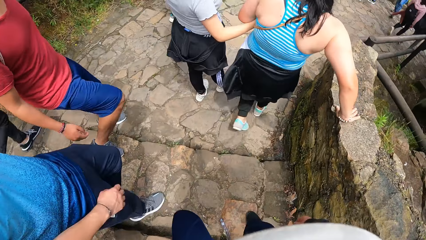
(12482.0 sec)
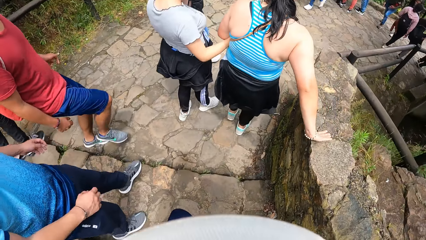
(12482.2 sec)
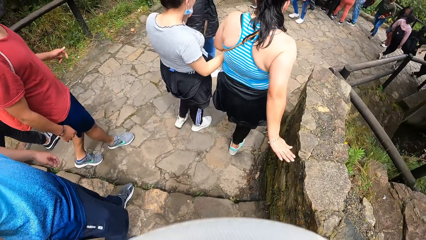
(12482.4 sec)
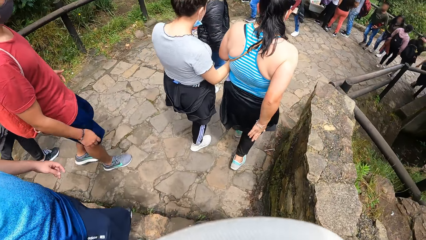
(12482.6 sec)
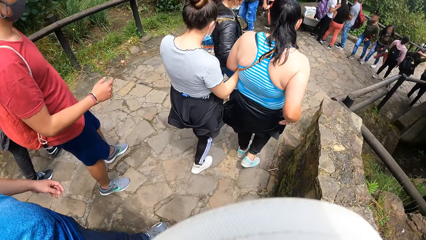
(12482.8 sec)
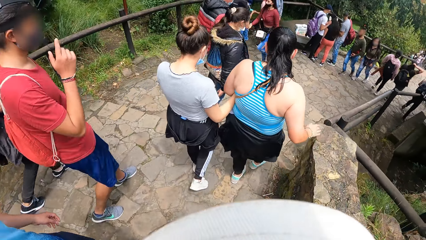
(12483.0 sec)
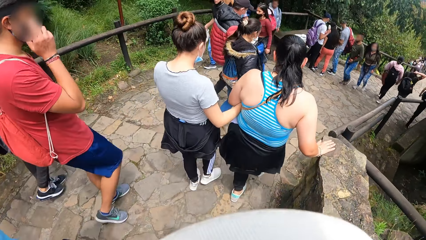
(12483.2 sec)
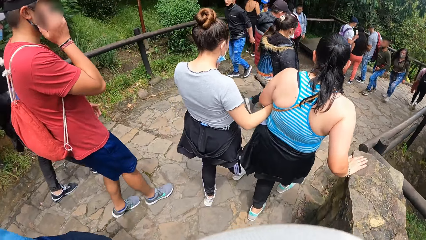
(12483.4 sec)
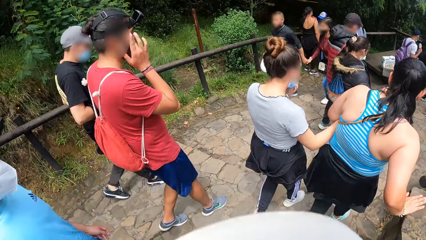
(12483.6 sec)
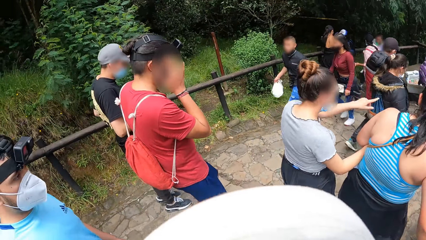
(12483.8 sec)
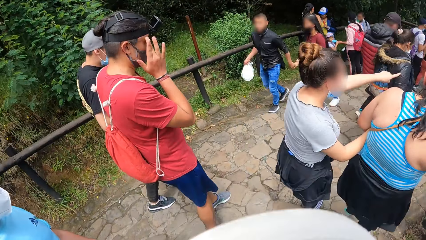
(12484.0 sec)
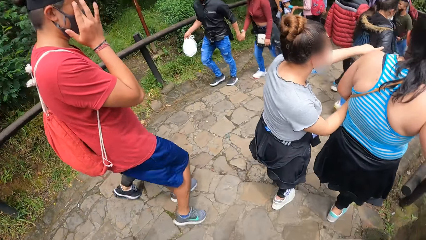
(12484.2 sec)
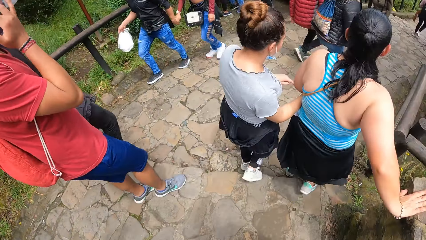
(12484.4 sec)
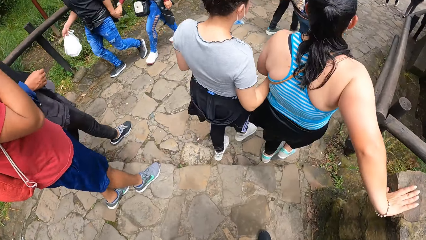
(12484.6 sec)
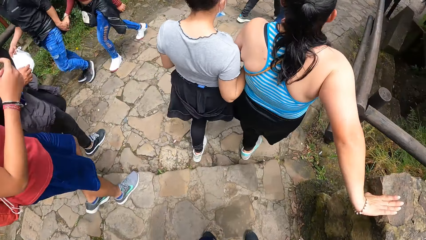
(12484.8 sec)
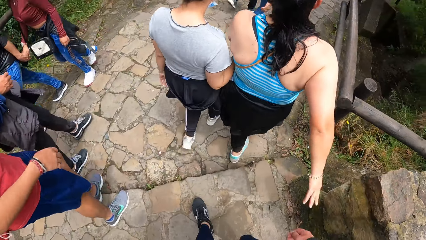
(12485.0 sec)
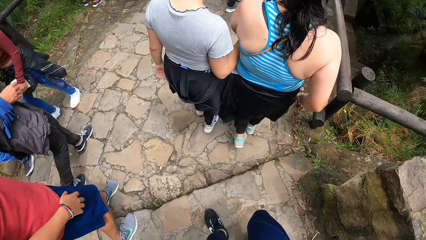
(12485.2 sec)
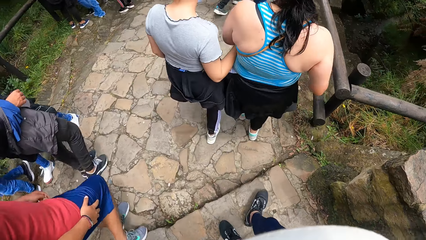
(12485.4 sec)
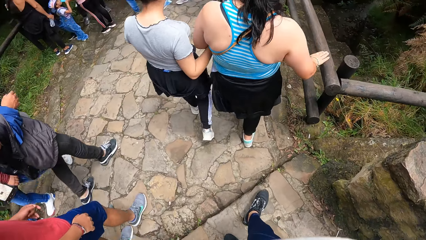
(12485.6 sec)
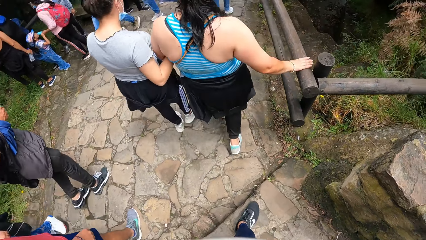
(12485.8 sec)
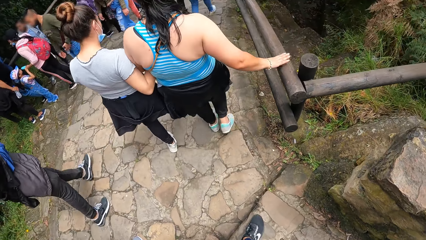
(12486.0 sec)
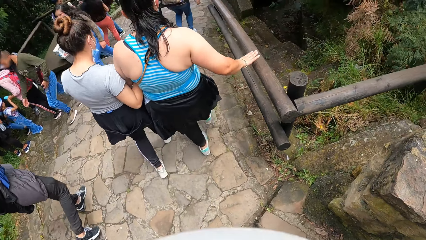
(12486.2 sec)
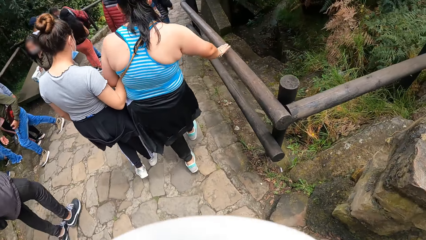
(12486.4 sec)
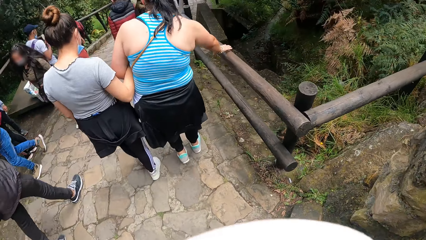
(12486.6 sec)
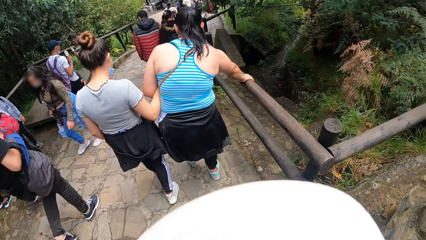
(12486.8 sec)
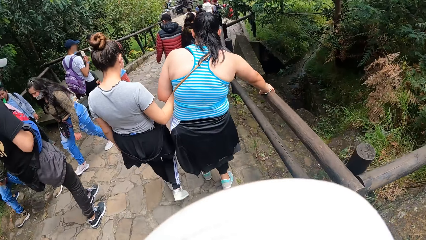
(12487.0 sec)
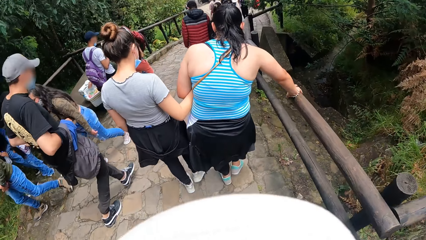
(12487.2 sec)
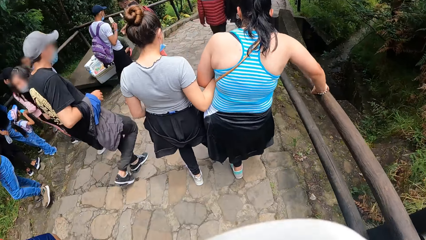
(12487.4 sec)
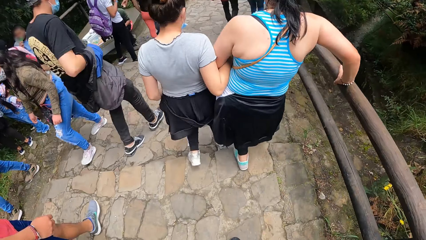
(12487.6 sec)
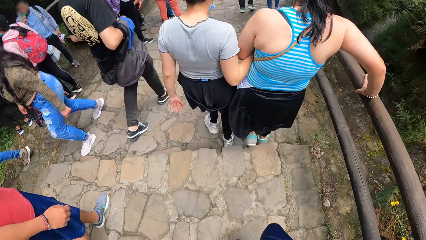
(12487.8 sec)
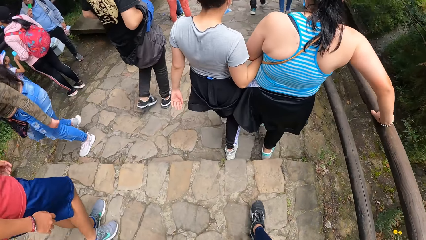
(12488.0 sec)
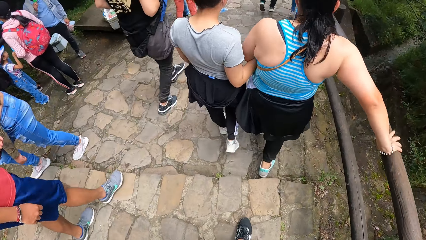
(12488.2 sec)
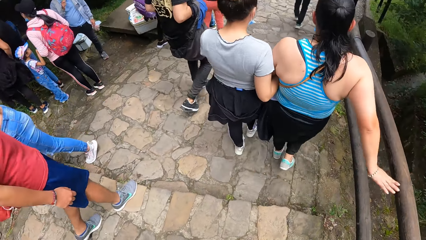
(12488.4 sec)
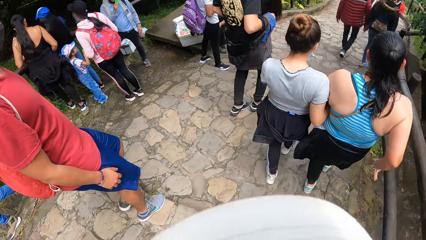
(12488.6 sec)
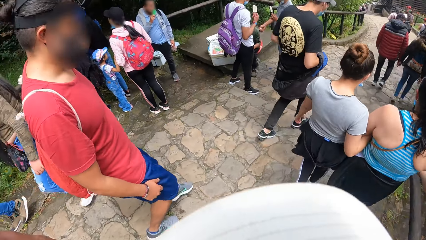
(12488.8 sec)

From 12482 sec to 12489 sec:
The man touches his face with his right hand.

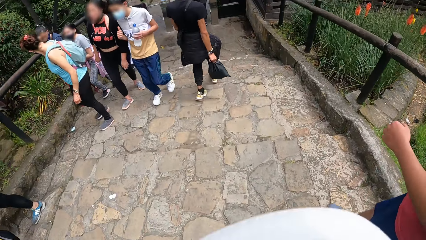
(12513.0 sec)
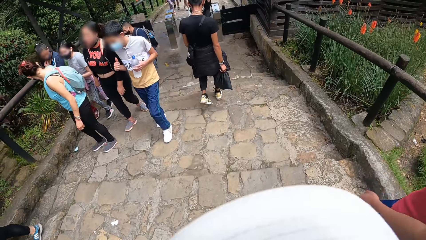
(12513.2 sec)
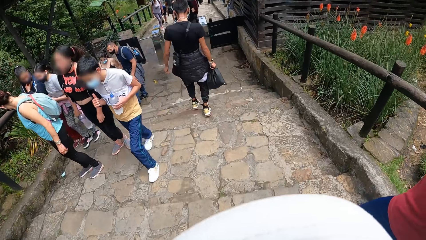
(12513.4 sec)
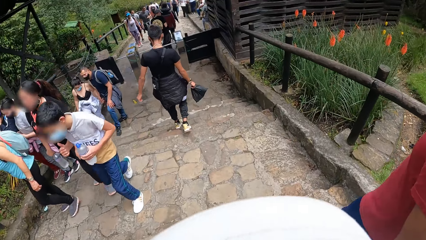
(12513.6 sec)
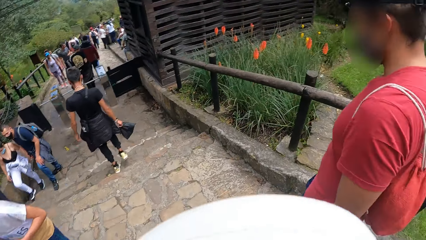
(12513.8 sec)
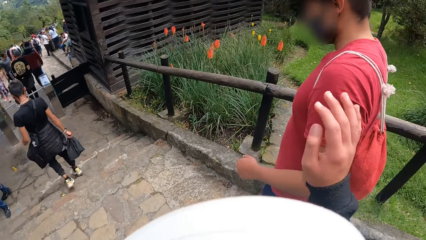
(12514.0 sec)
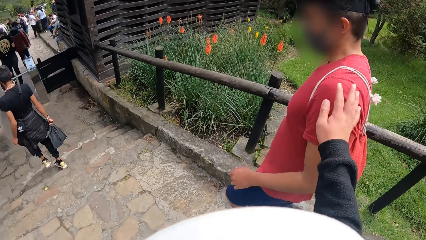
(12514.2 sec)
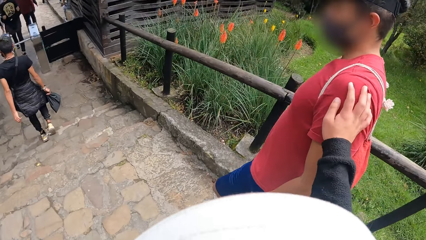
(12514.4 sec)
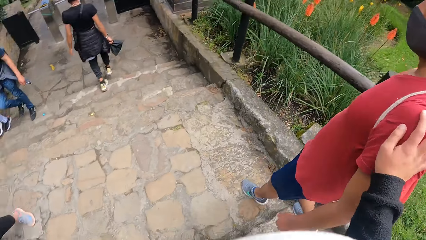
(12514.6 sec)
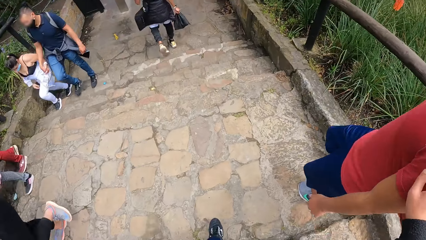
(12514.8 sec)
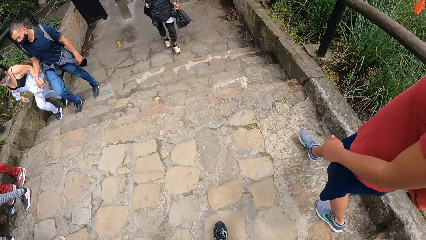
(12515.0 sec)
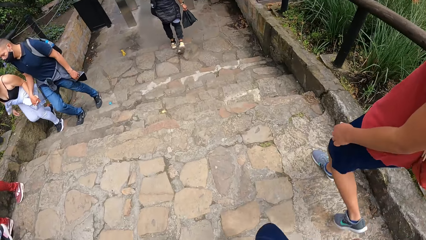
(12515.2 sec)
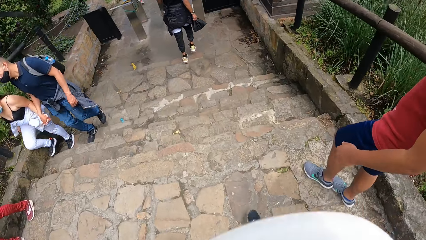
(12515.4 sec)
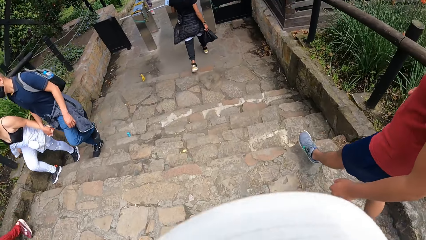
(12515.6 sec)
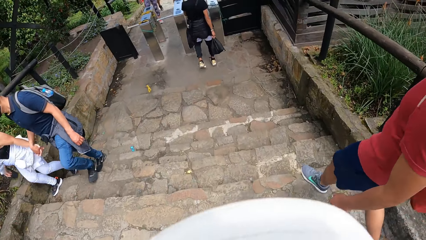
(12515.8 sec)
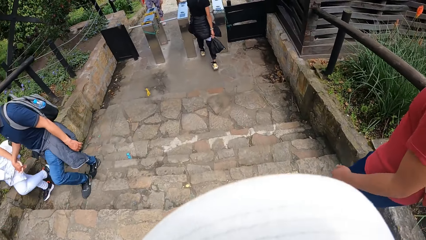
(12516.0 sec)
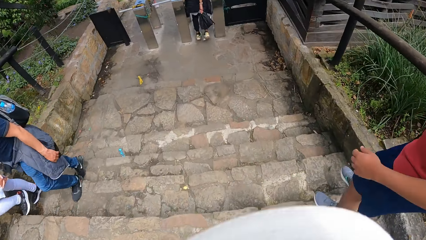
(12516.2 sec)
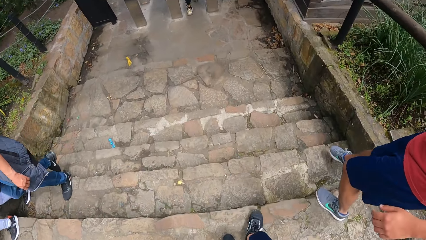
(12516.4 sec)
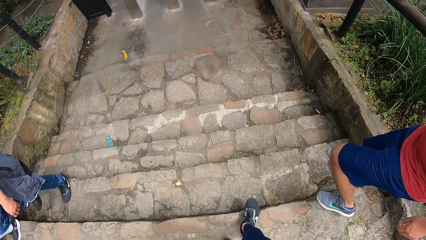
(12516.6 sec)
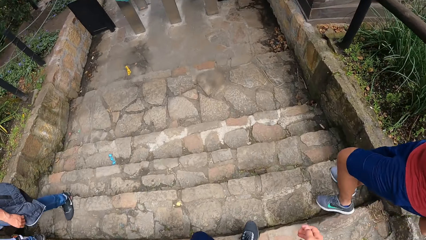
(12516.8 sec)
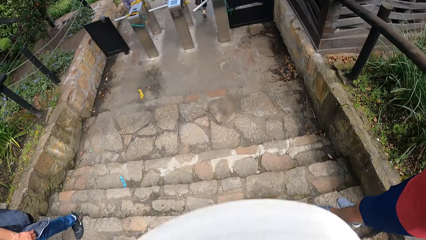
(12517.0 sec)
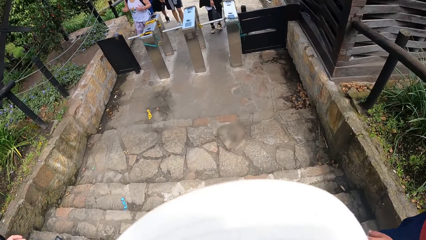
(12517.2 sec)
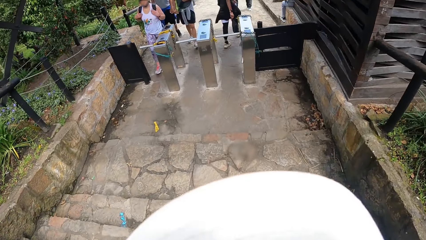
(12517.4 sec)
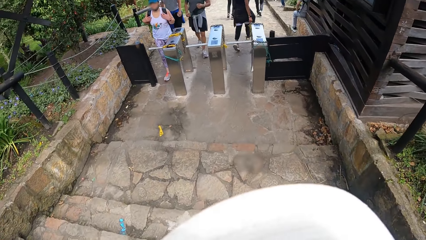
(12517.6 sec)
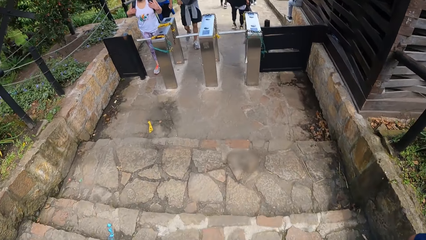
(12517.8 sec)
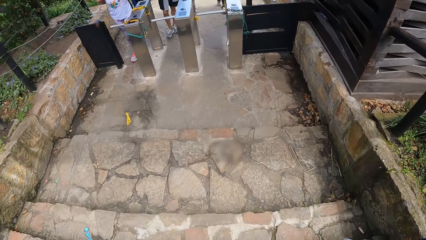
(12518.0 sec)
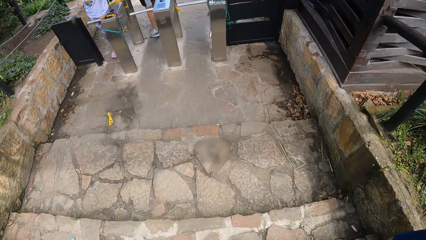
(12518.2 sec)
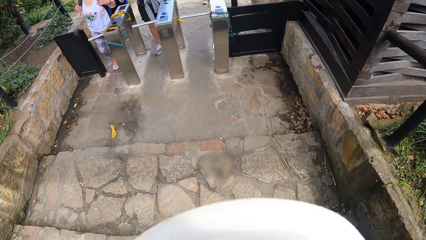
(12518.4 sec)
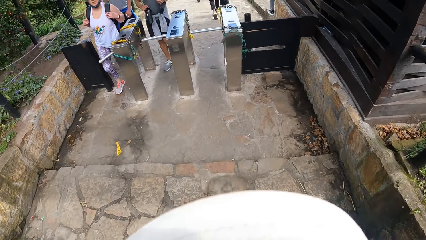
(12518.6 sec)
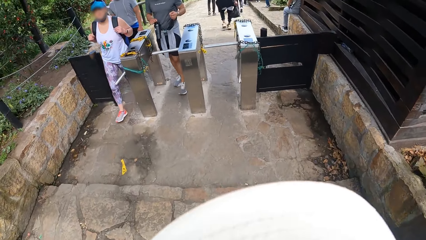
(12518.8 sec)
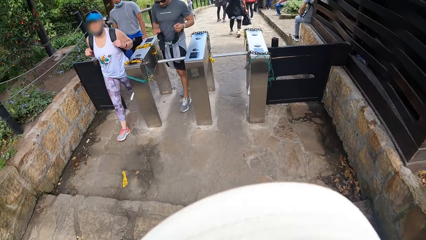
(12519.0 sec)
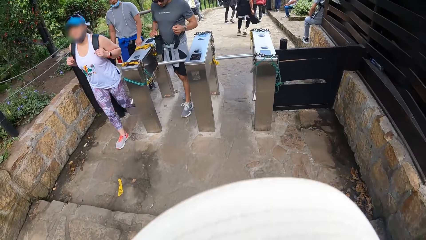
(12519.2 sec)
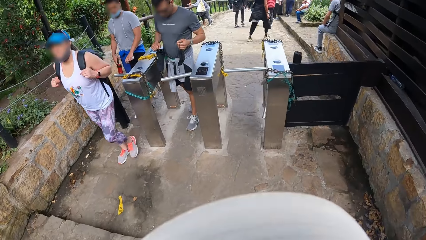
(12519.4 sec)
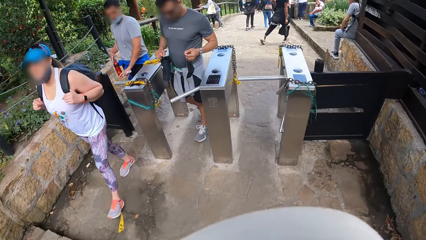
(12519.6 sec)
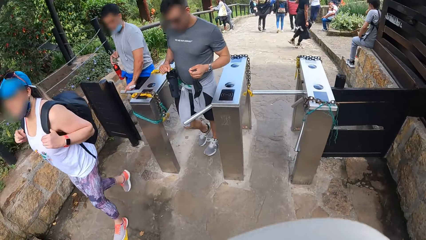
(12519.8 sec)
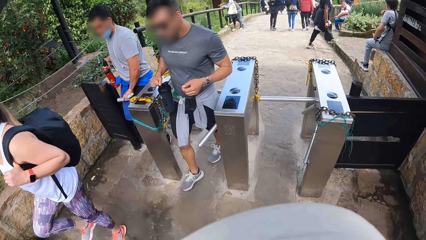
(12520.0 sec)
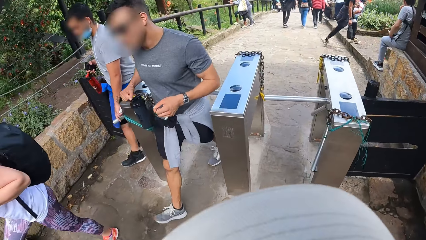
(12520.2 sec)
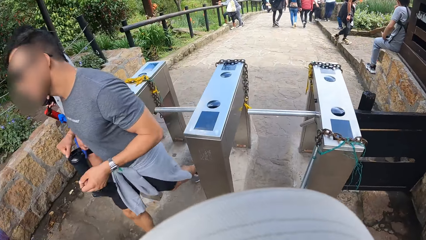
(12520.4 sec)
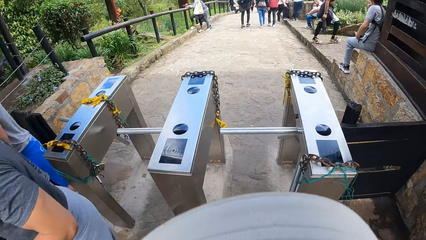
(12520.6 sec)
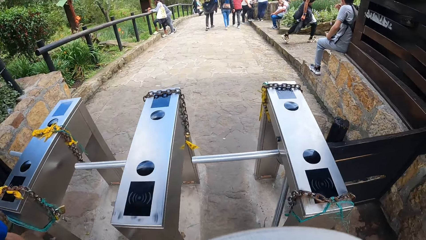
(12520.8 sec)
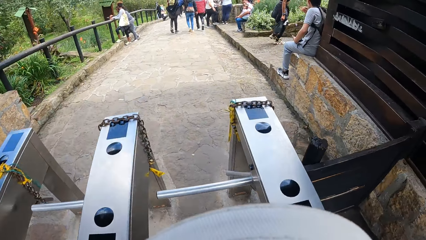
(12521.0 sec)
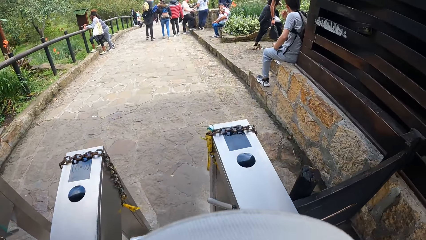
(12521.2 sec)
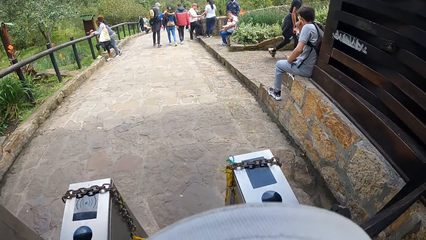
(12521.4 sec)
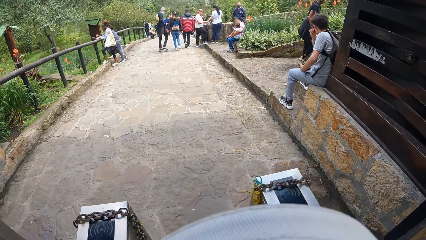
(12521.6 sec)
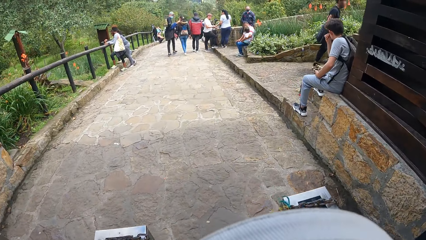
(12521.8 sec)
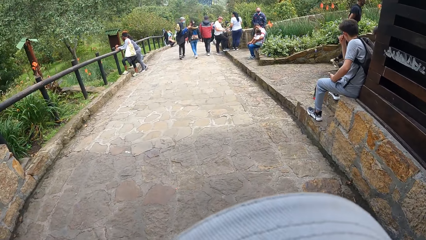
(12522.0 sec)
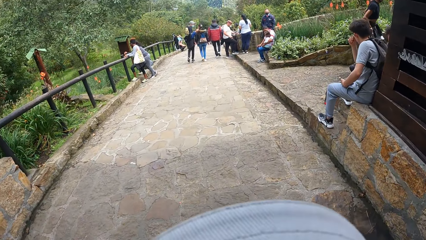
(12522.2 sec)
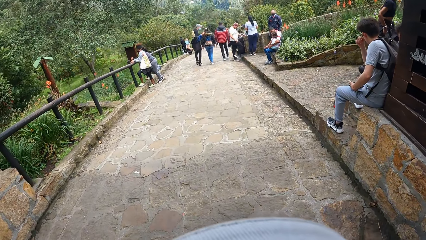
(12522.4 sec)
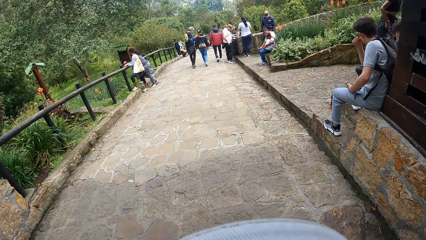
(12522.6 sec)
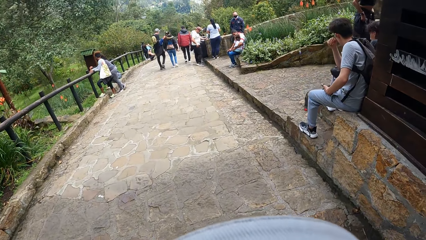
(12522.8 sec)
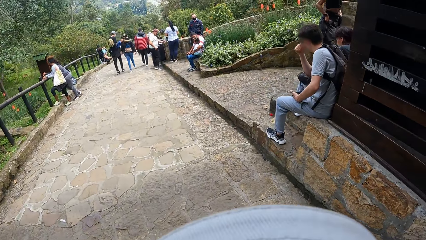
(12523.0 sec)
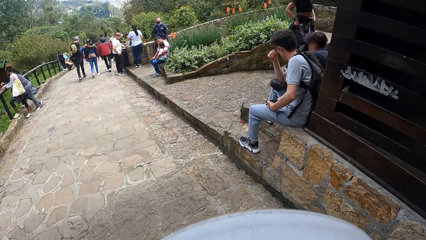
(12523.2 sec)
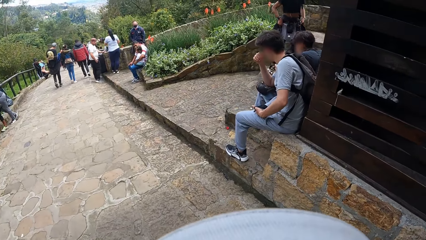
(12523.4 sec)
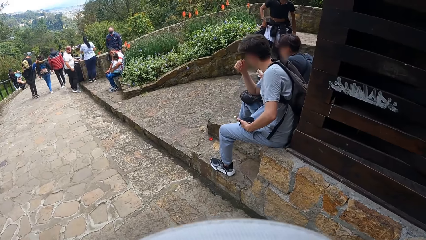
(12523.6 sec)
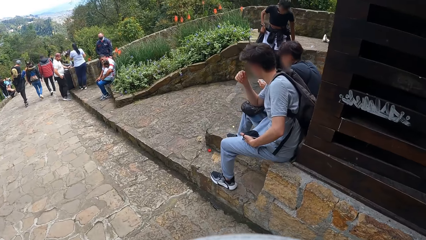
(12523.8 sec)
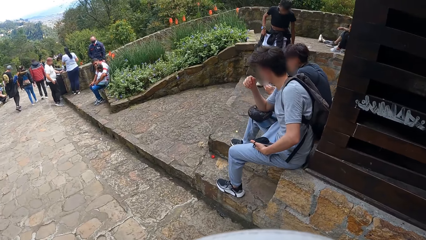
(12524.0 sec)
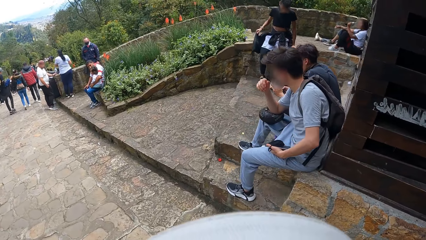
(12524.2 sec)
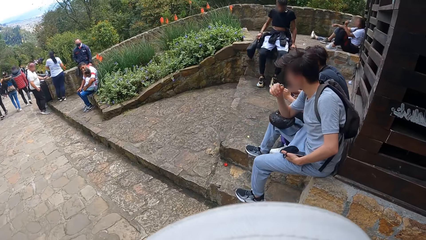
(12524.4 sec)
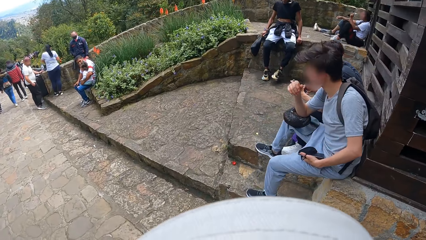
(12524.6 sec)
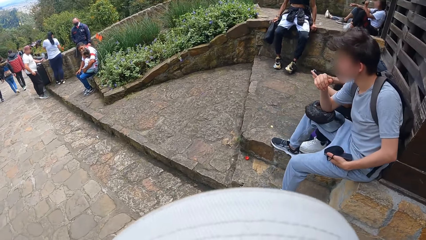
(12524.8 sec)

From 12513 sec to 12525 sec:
The camera wearer touches the man's shoulder with her right hand. She talks to the man. She walks past a toll barrier.
